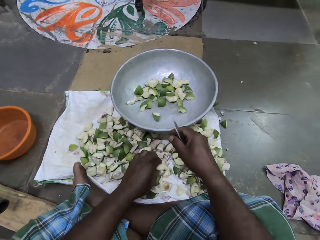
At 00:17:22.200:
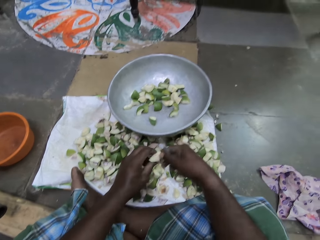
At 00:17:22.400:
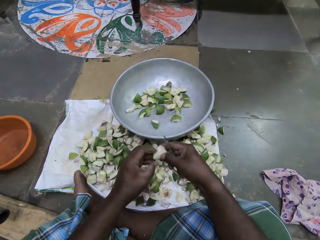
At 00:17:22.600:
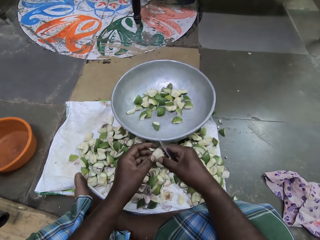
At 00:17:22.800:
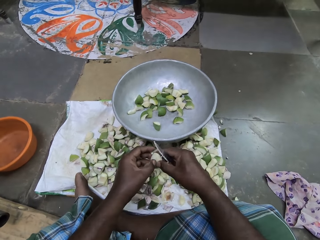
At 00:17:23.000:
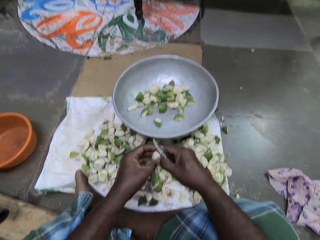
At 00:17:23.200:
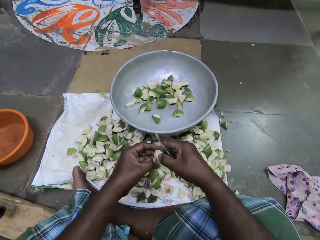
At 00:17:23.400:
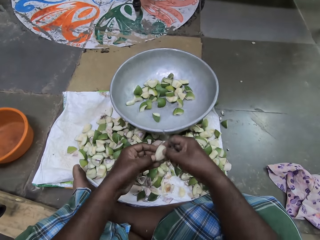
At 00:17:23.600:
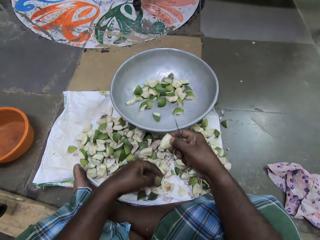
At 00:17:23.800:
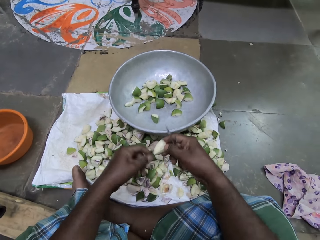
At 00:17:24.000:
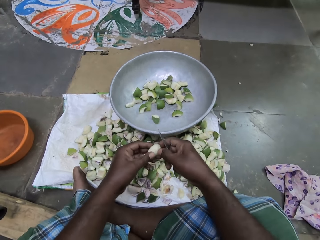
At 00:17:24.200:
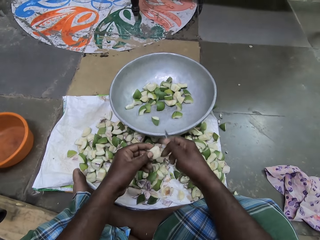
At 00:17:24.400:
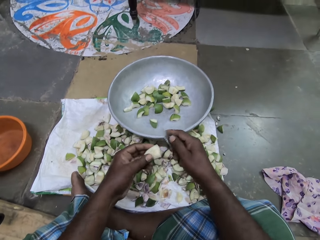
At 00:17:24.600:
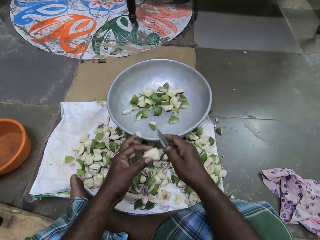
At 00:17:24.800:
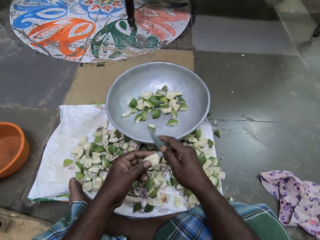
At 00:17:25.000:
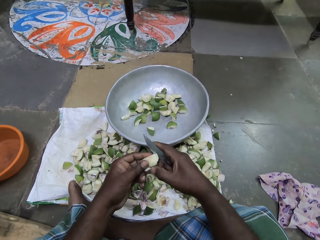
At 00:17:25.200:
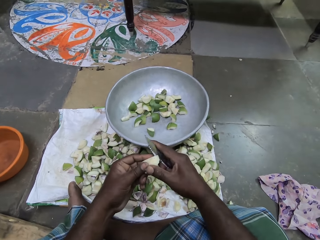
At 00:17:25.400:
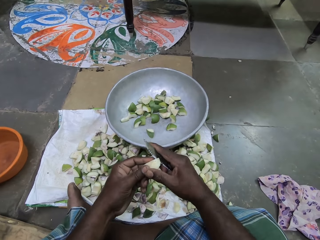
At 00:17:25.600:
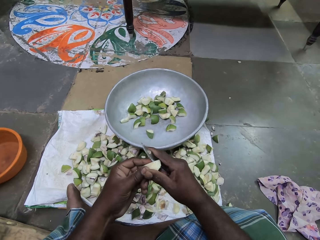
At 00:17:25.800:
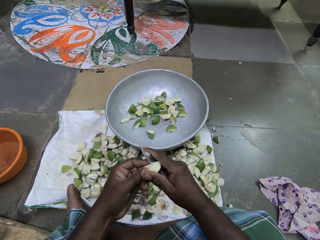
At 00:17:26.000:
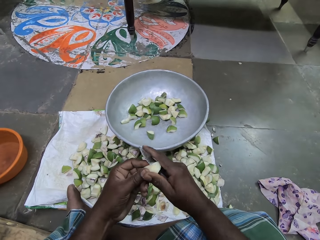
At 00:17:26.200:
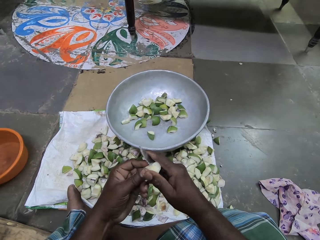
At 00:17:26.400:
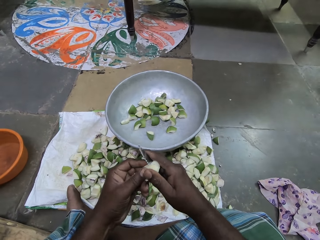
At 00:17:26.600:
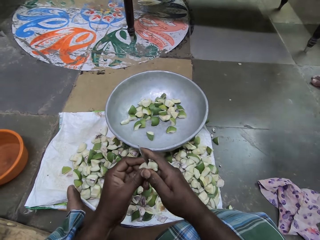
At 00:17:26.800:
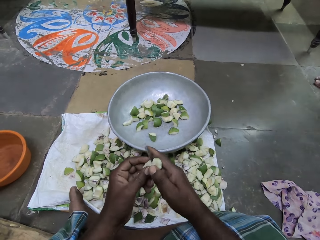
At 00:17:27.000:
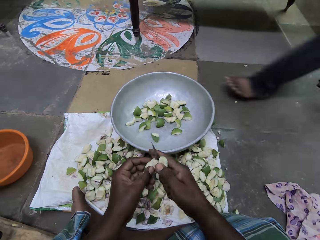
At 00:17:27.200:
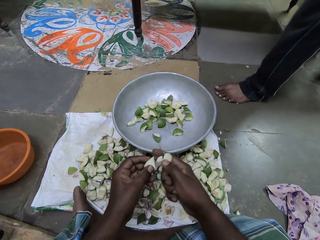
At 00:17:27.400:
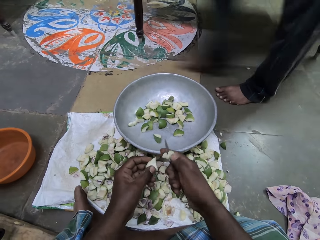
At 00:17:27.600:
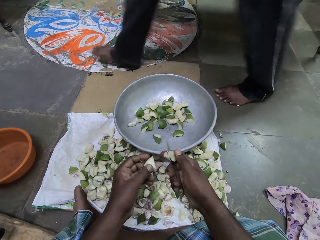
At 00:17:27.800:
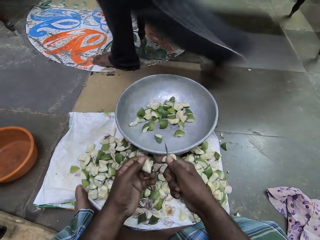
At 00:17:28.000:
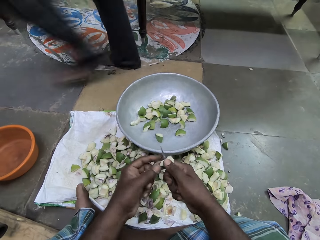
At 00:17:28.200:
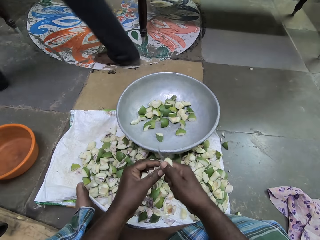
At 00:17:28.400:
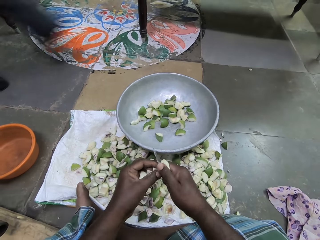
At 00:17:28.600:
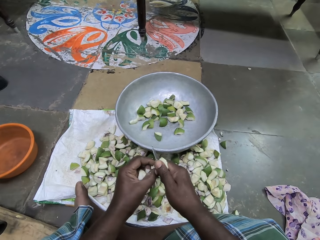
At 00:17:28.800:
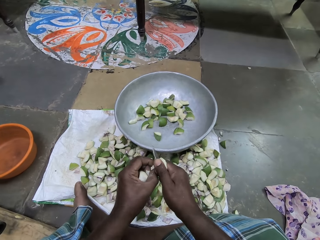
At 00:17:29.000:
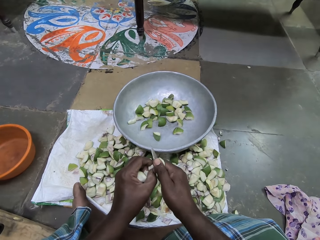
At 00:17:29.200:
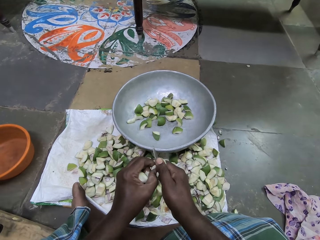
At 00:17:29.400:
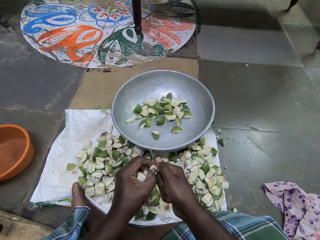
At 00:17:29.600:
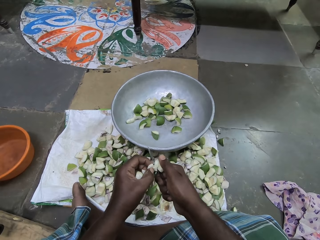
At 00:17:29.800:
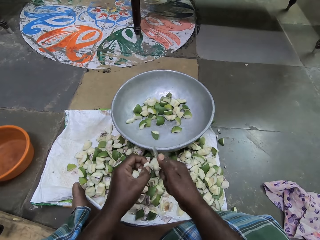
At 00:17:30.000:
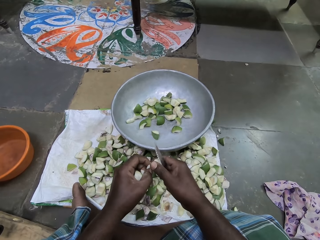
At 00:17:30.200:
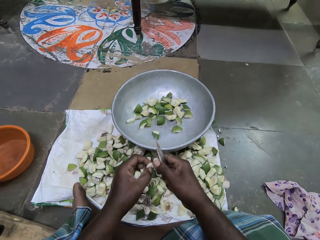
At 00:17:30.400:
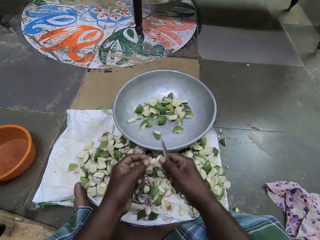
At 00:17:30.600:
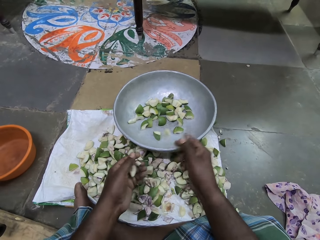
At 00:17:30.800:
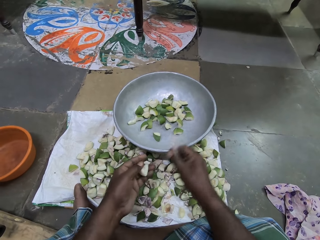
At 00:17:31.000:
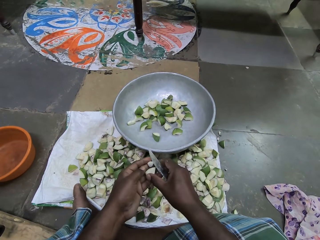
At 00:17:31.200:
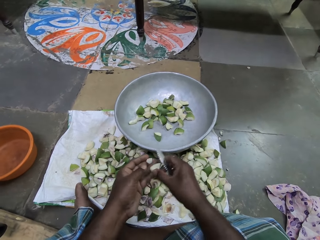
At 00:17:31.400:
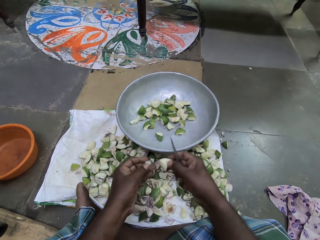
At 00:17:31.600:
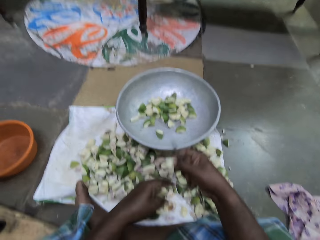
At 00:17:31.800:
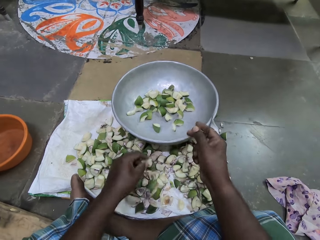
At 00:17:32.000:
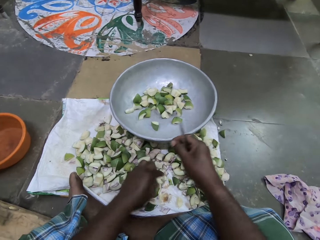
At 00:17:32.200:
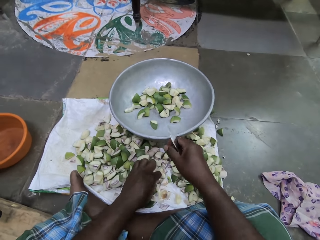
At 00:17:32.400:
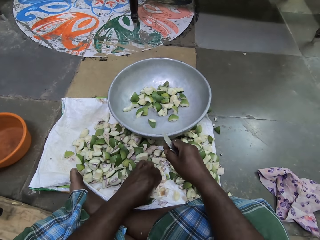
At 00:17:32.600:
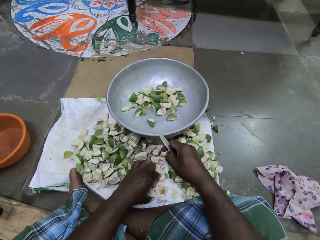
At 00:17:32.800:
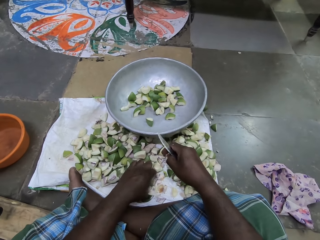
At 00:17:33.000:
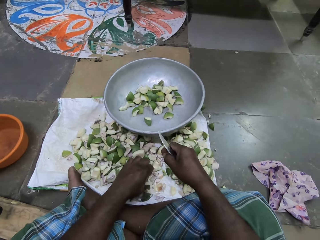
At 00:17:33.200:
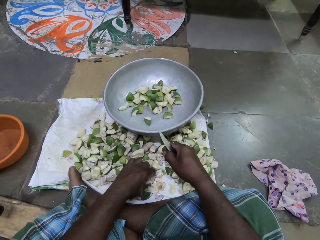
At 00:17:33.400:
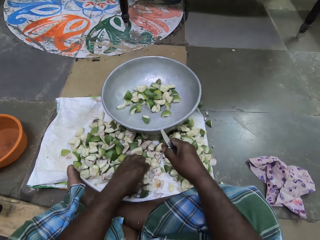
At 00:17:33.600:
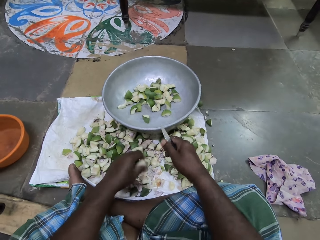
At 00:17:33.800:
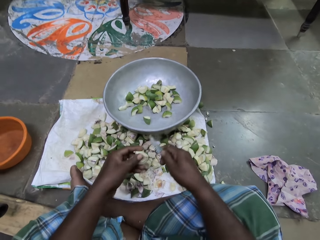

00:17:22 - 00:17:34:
The camera wearer drops the piece of apple in her right hand on the floor. She picks up a piece of apple from the sack on the floor with her left hand. She passes the piece of apple in her left hand to her right hand. She removes something with her hand. She scrapes the piece of apple in her right hand with her left hand. She passes the piece of apple in her right hand to her left hand. She removes something with a knife. She cuts the piece of apple in her left hand with the knife in her right hand. The woman walks past the camera wearer. The camera wearer adjusts a piece of apple on the knife in her right hand with her left hand. She removes her left hand from the piece of apple on the knife in her right hand. She drops the piece of apple in her right hand into the pan on the sack. She passes a piece of apple in her left hand to her right hand. She holds something. She drops the piece of apple in her right hand into the pan on the sack. She picks up a piece of apple from the sack on the floor with her left hand.

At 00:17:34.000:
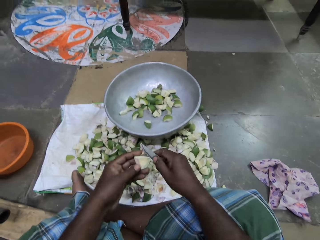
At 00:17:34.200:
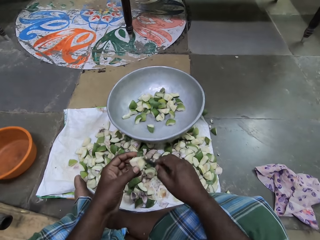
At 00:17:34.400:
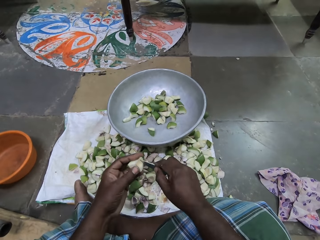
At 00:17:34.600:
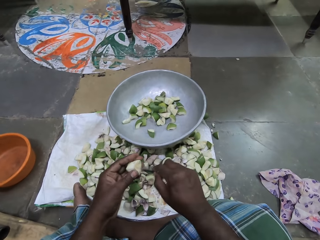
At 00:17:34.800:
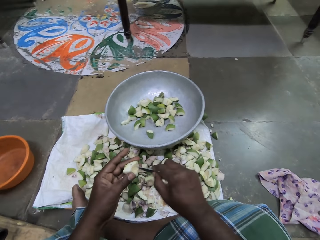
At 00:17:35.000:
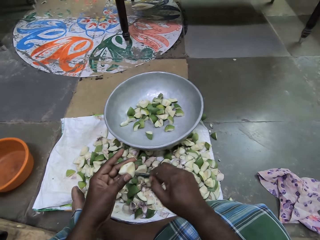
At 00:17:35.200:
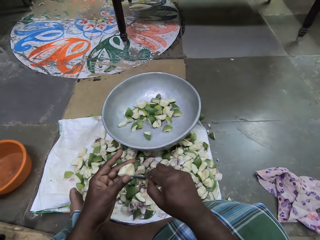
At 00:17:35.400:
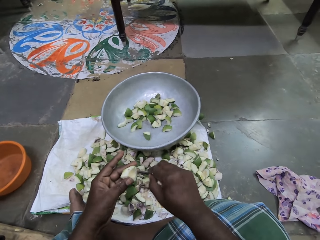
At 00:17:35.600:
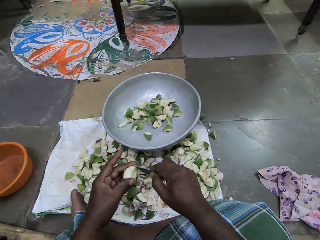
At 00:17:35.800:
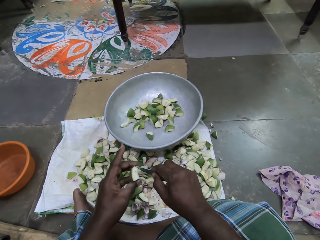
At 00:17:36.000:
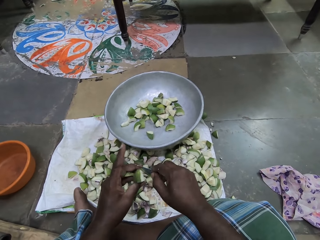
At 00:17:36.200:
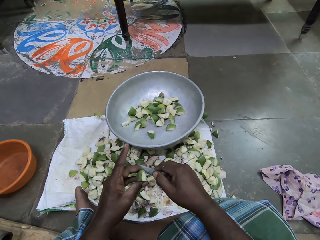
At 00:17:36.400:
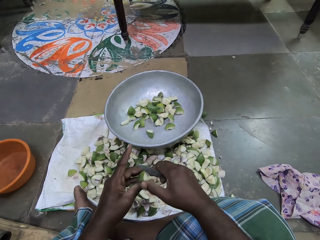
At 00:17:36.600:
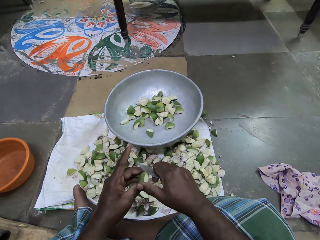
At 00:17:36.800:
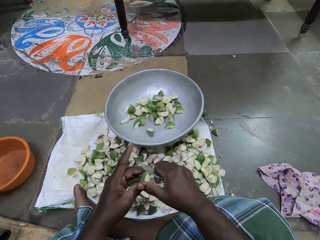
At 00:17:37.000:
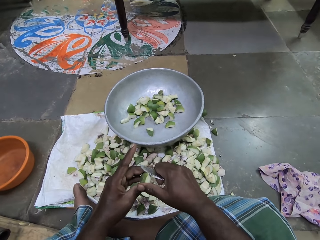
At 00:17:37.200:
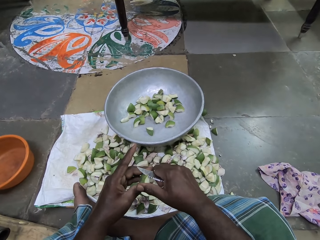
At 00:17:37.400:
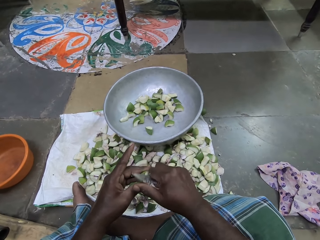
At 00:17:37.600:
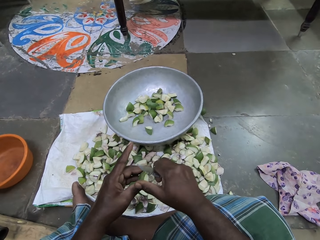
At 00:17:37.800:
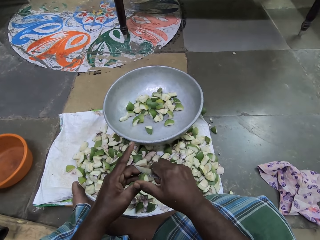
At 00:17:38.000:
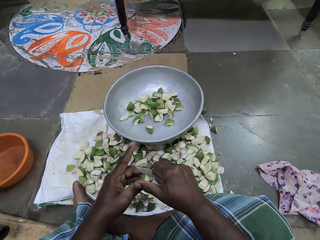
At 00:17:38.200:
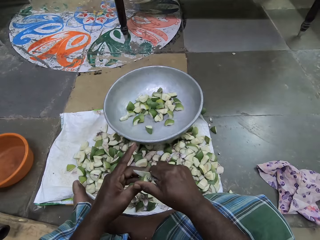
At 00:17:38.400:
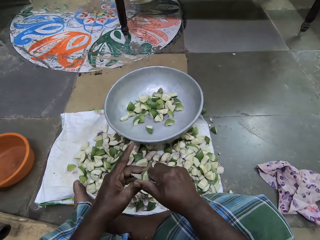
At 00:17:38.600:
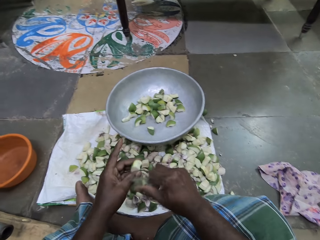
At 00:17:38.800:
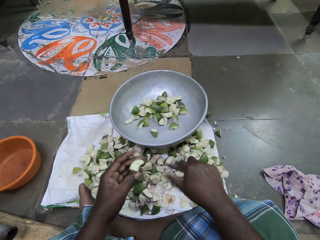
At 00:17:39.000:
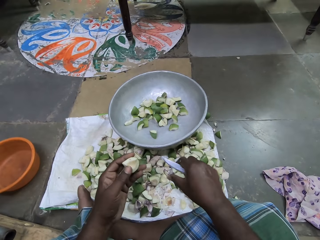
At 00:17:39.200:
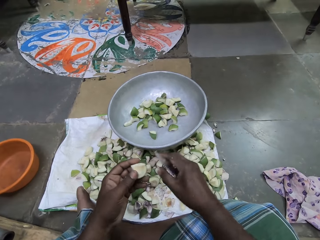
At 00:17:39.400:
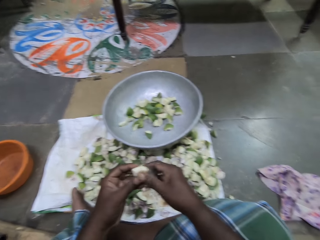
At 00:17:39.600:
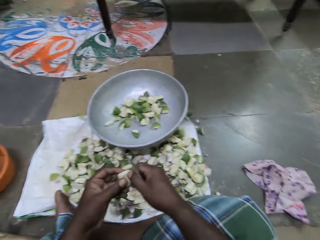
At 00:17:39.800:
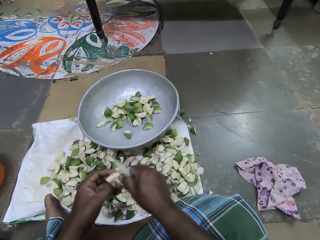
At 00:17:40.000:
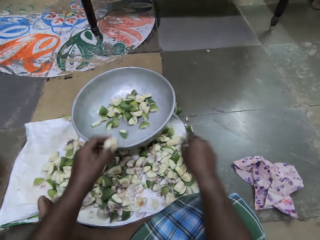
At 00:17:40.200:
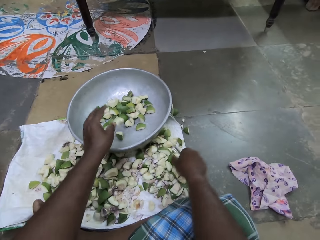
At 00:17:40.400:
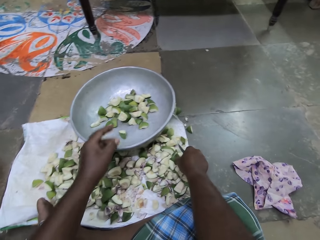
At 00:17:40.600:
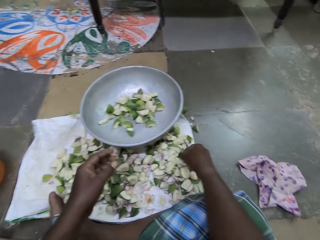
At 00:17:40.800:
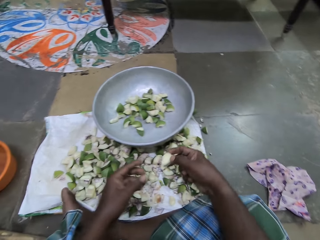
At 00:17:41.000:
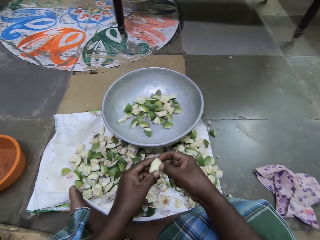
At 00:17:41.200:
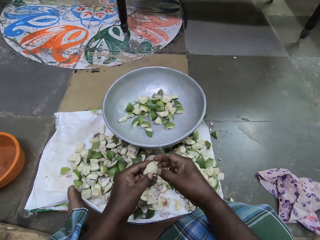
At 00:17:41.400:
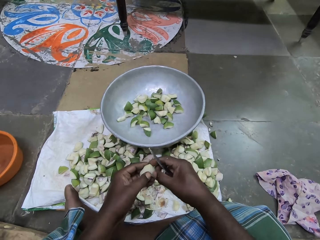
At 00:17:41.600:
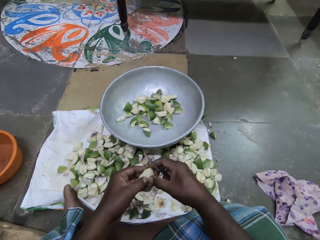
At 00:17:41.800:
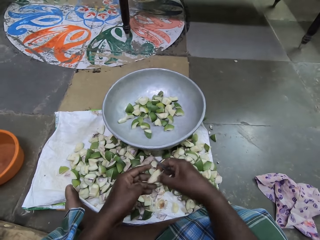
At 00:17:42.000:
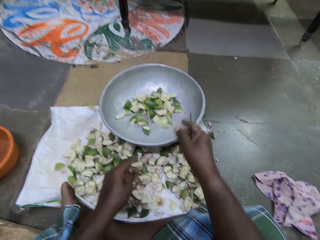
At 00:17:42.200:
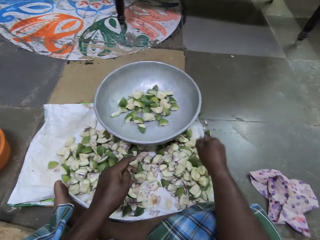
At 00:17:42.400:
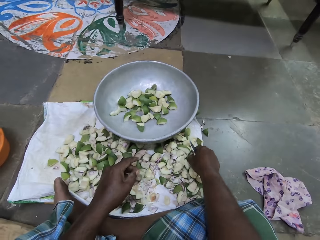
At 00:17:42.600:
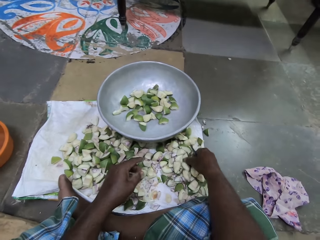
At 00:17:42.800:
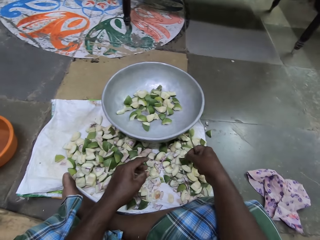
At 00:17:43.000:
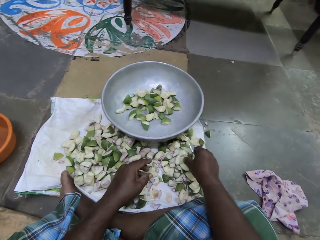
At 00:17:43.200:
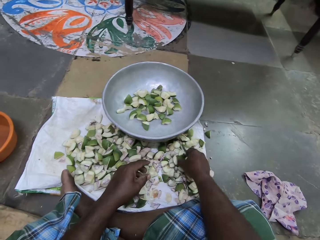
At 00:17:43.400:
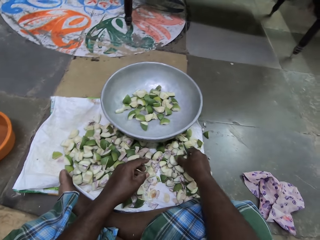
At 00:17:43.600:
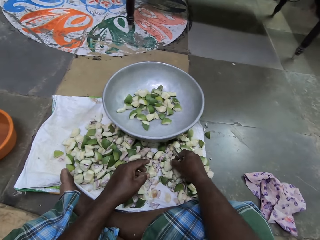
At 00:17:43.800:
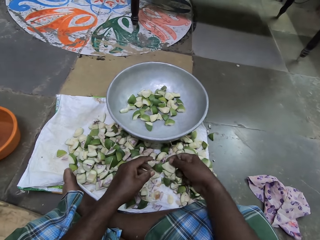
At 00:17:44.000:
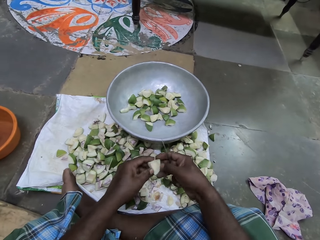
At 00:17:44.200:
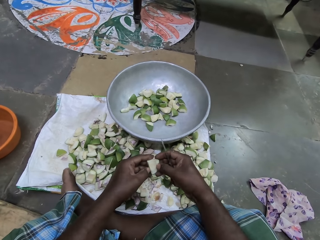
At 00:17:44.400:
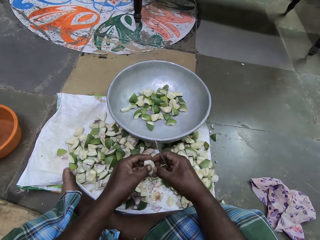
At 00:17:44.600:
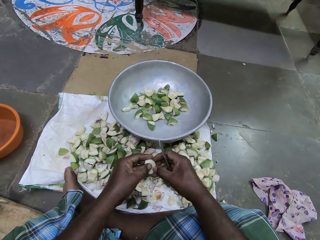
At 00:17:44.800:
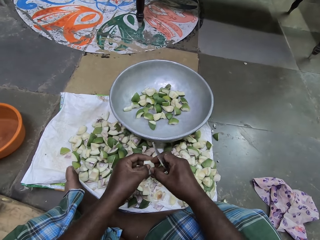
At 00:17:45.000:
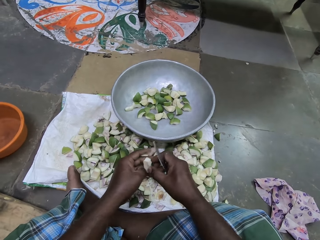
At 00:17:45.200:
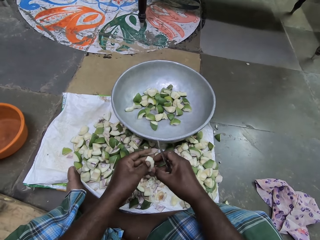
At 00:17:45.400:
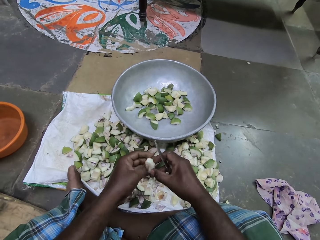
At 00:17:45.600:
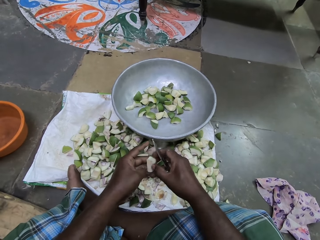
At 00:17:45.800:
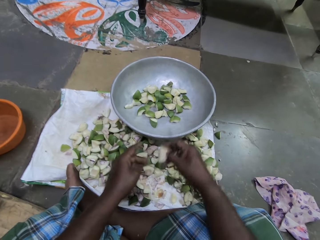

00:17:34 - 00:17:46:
The camera wearer scrapes the piece of apple in her left hand with the knife in her right hand. She removes something with the knife. She cuts something. She drops the piece of apple in her left hand into the pan on the sack. She picks up a piece of apple from the sack on the floor with her right hand. She holds the piece of apple in her hands. She removes the piece of apple in her left hand with her right hand. She drops the piece of apple in her right hand into the pan on the sack. She picks up a piece of apple from the sack on the floor with her right hand. She scrapes the piece of apple in her right hand with her left hand. She removes something with her hand.
